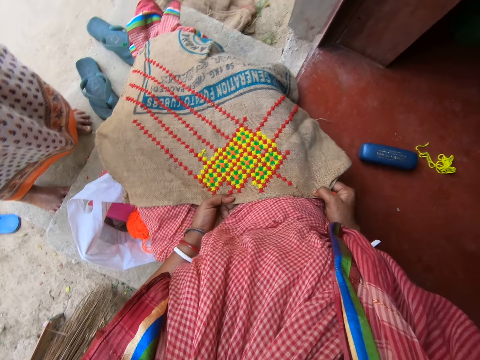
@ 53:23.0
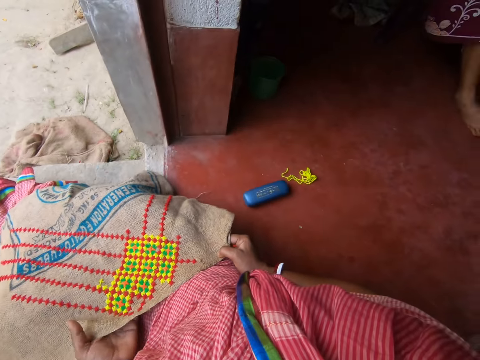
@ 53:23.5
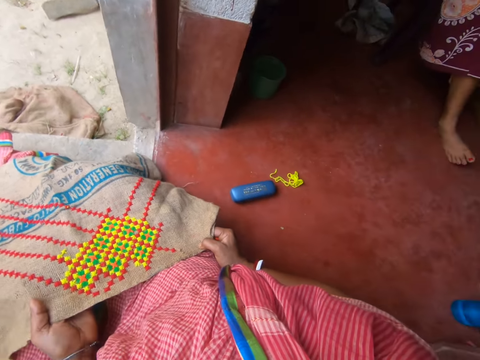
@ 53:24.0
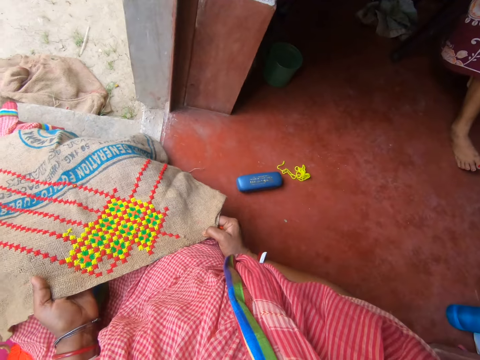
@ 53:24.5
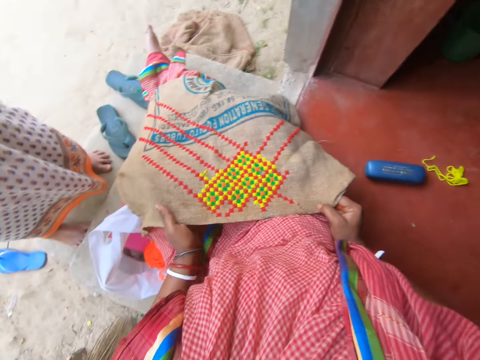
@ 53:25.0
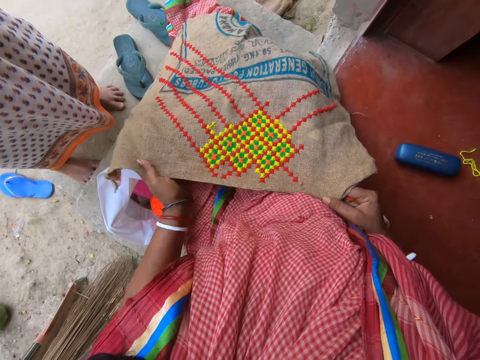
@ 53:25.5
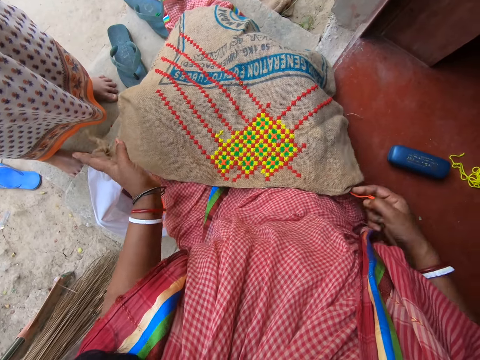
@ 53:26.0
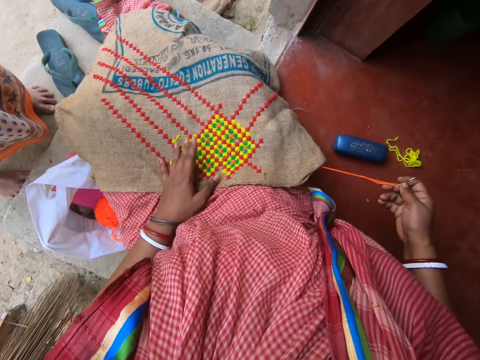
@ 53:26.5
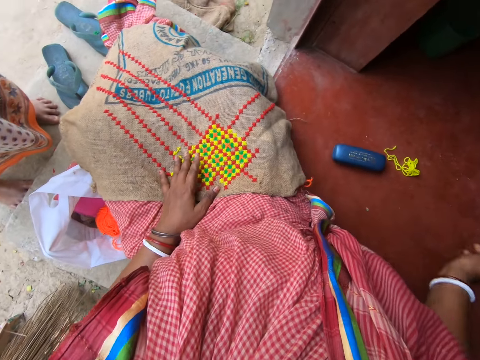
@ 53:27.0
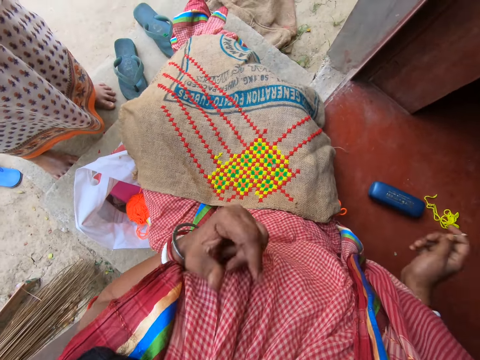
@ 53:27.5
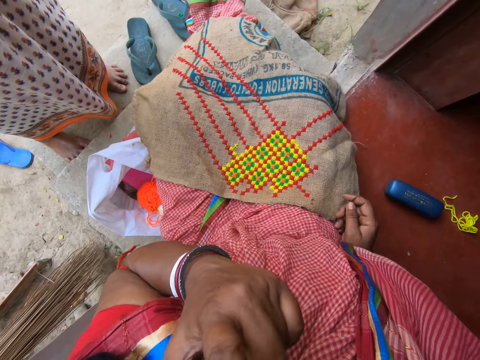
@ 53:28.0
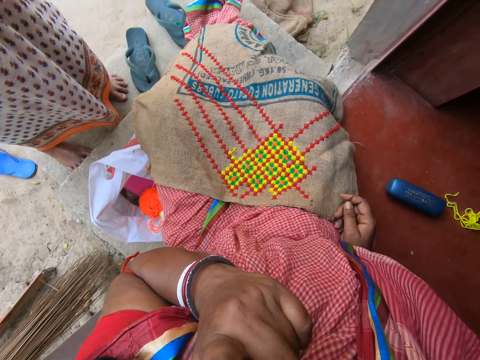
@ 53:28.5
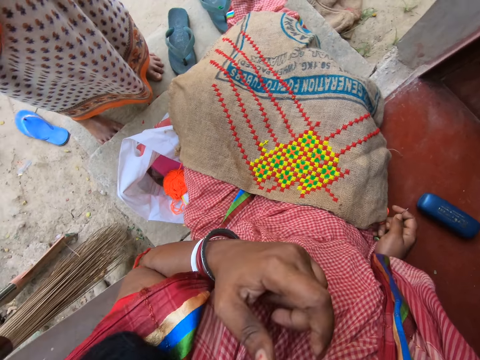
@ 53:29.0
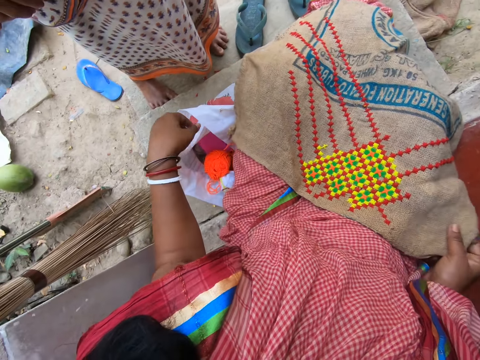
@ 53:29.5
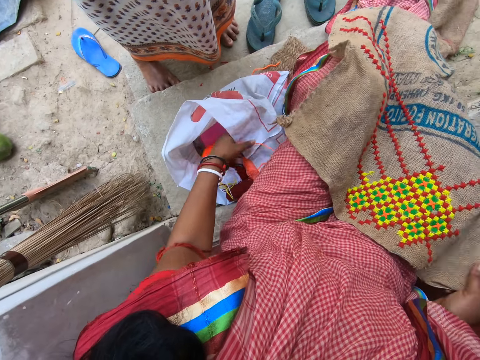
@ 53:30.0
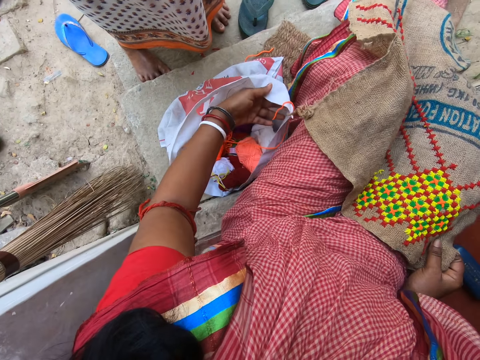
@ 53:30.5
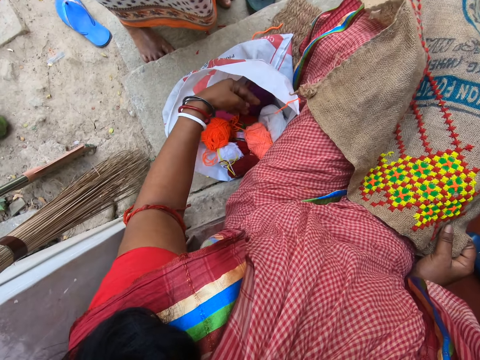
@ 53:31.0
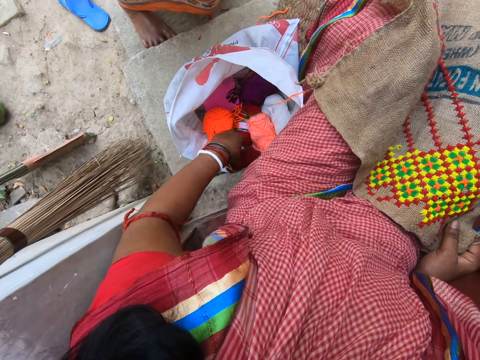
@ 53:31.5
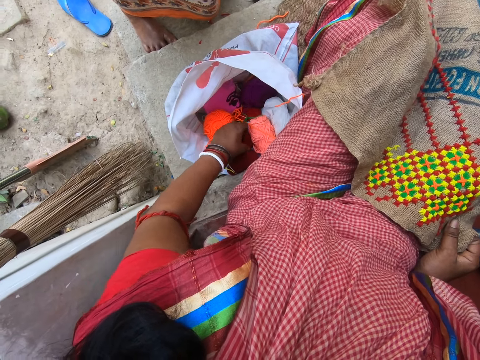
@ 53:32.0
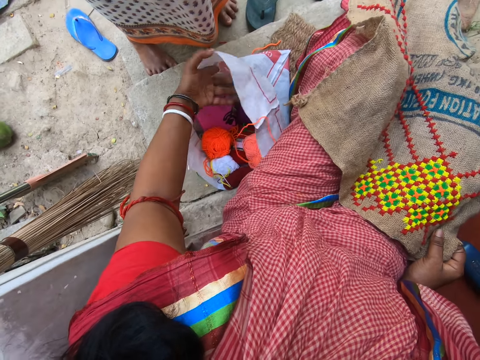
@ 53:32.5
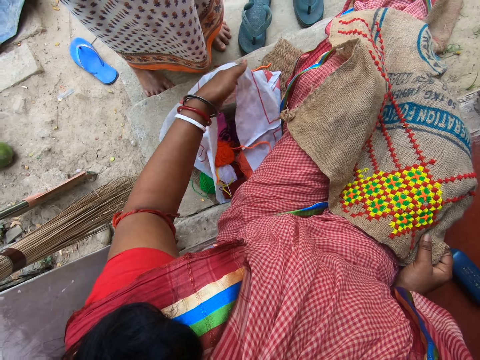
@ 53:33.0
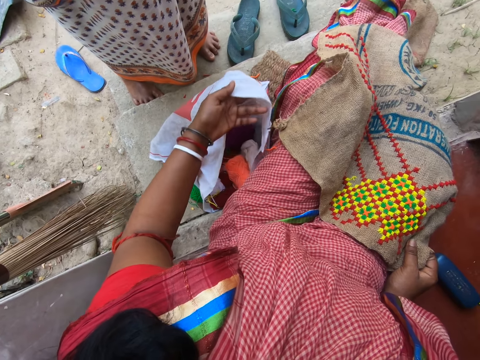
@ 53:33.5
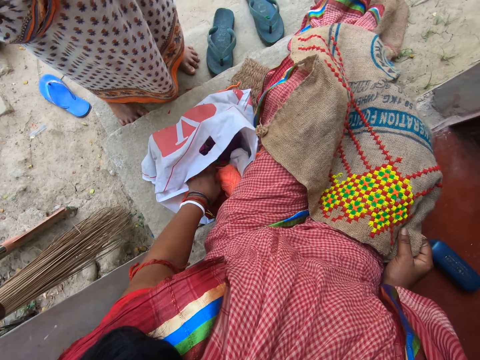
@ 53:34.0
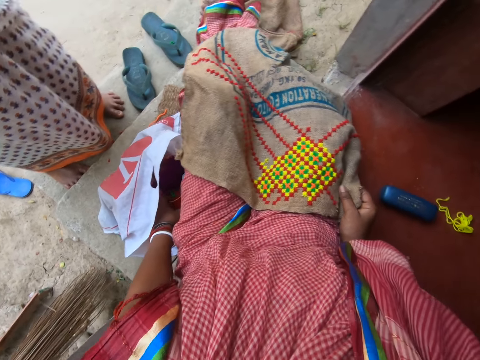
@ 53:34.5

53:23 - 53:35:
The camera wearer looks towards a person. She views the mat. She puts her left hand on the piece of cloth. She removes the sewing needle from the thread. She rubs her face with her left hand. She searches a carrier bag on the floor with her left hand. She adjusts the carrier bag.

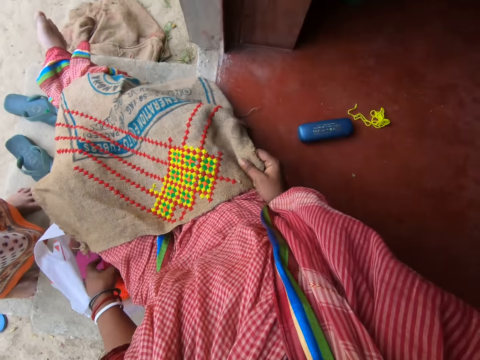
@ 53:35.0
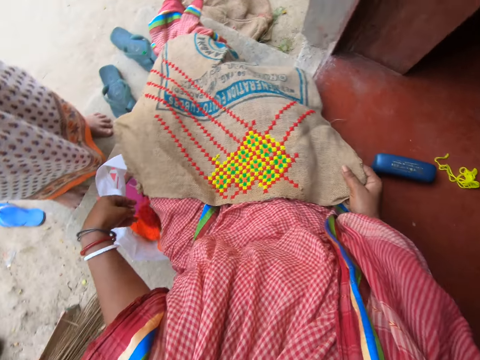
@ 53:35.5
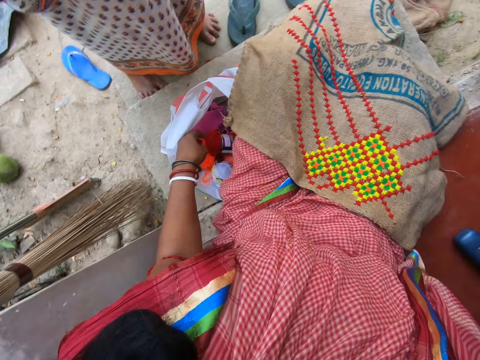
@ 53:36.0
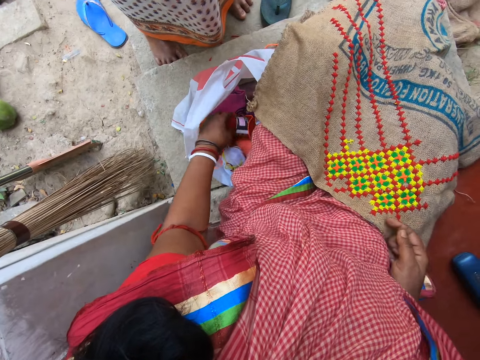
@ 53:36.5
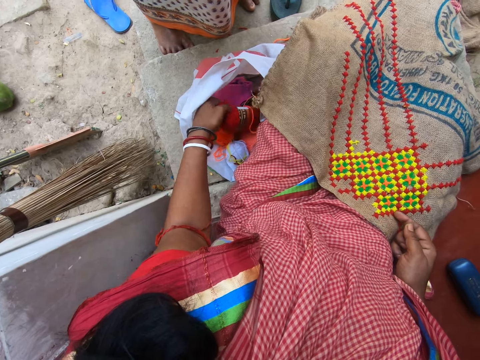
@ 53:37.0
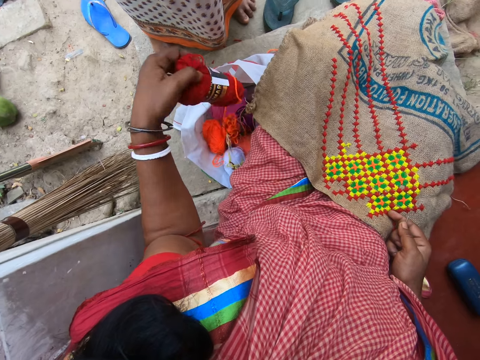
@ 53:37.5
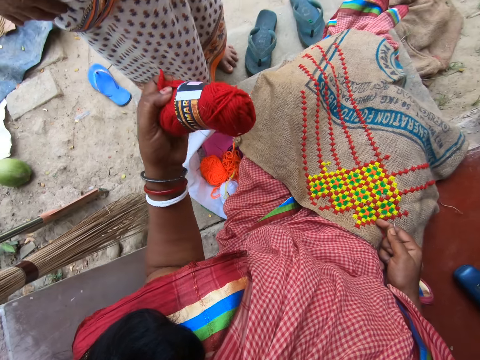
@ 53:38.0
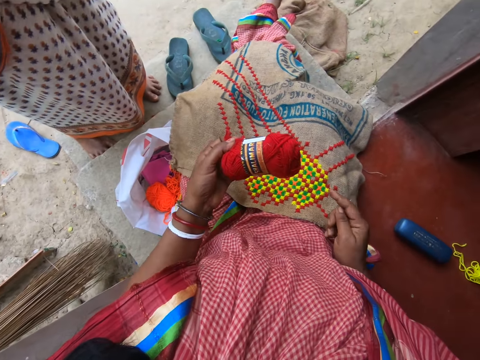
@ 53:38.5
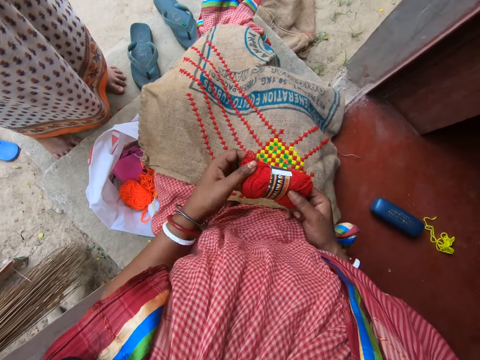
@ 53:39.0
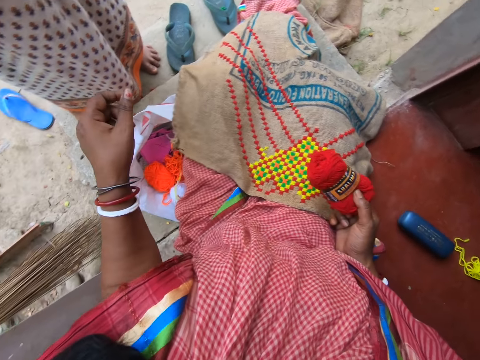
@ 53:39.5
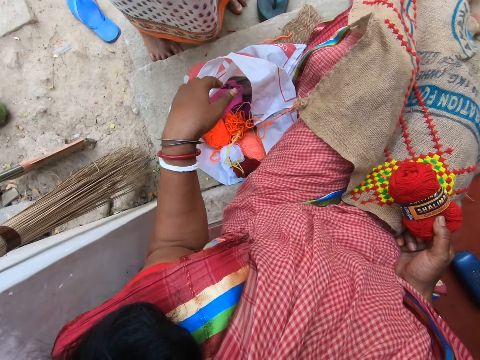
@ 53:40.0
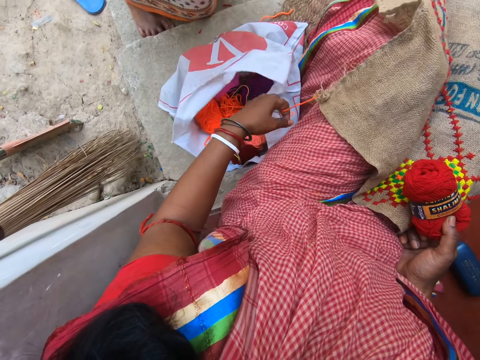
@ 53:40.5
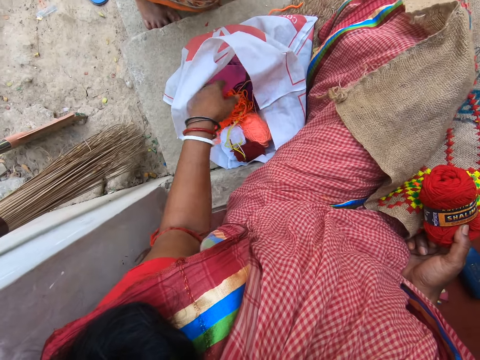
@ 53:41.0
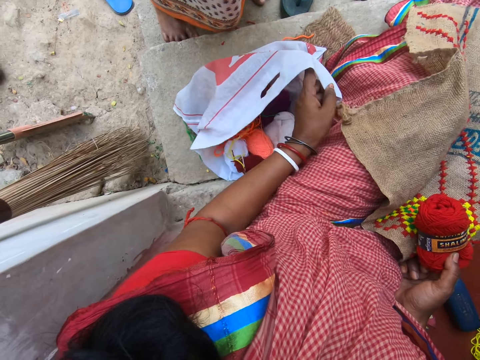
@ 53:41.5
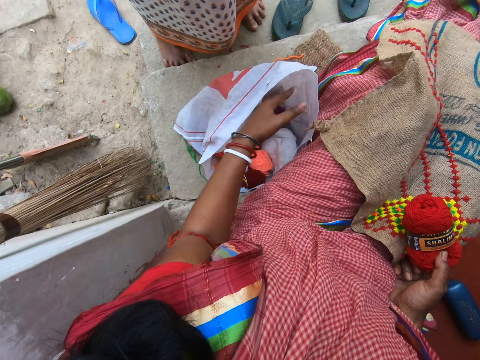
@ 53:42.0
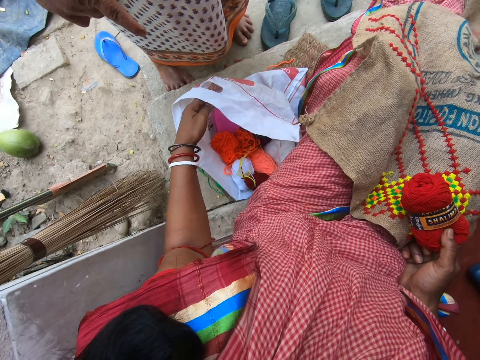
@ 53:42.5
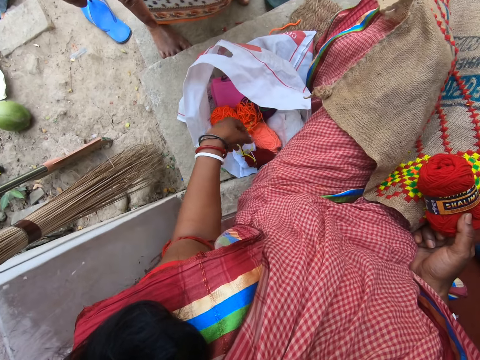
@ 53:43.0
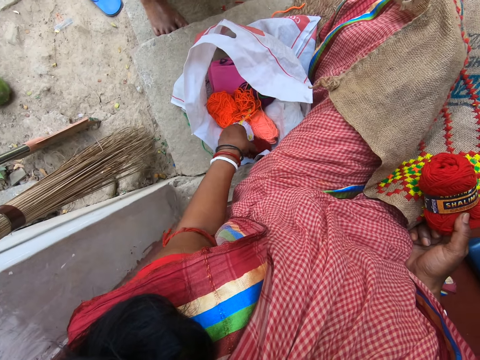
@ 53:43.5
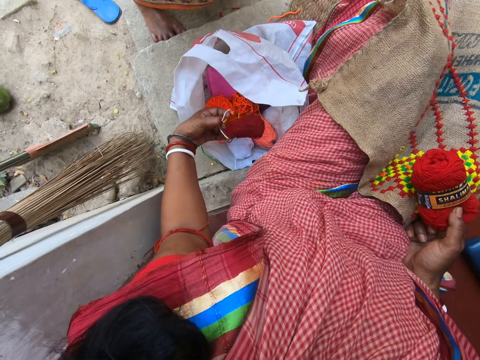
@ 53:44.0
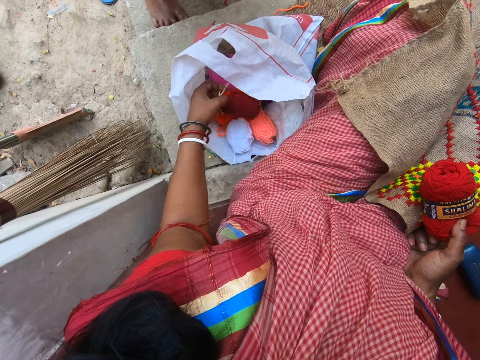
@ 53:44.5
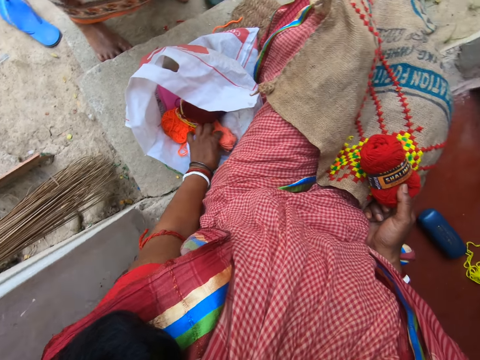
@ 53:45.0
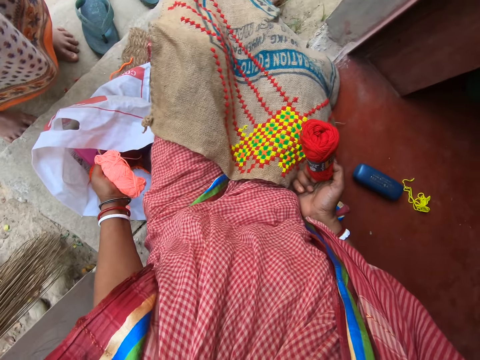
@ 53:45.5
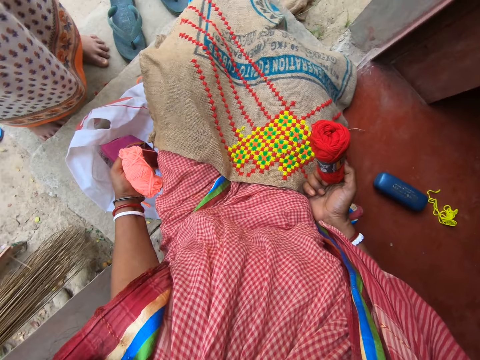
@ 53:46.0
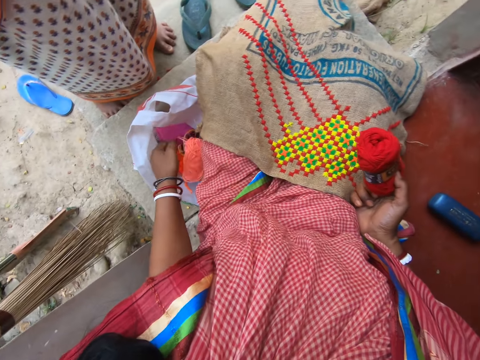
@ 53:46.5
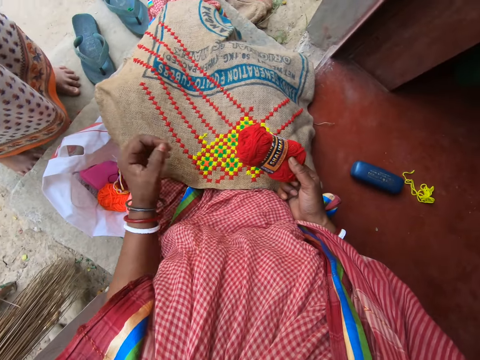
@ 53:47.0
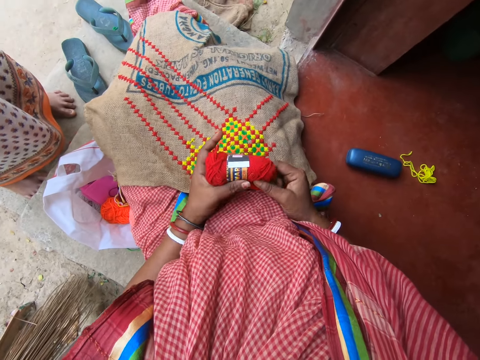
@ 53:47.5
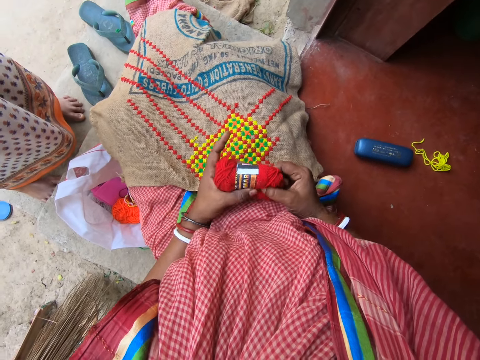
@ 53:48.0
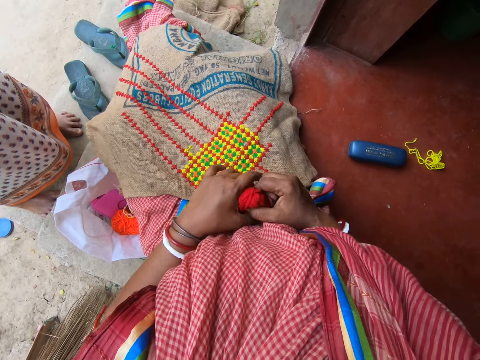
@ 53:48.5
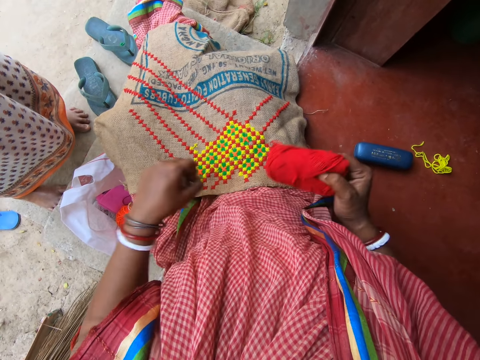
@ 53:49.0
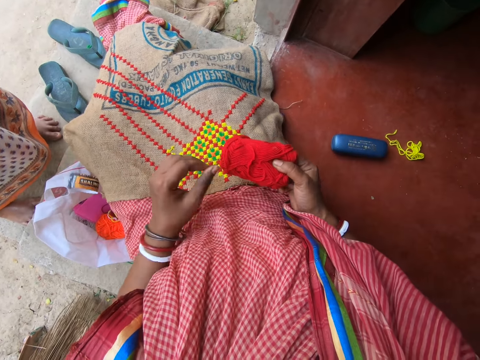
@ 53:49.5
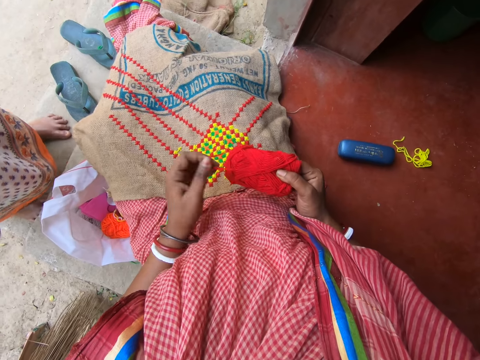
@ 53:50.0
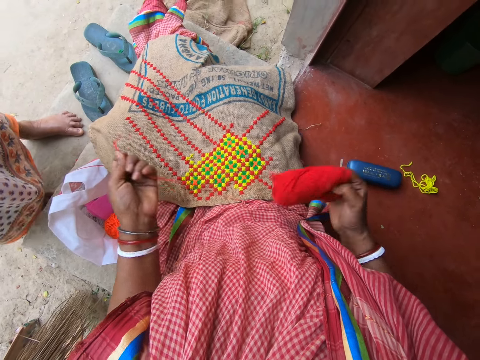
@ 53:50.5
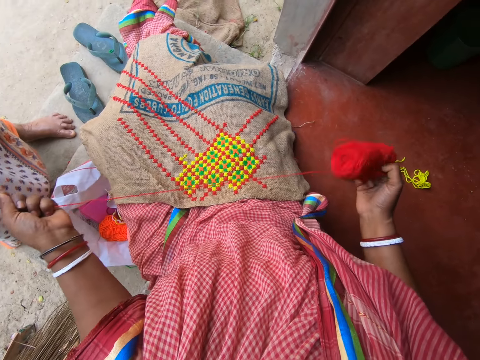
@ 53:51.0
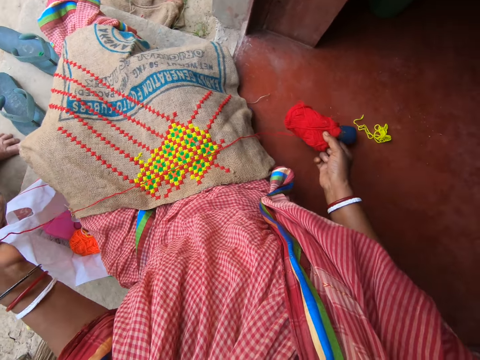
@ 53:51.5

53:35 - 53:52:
The camera wearer takes out a ball of yarn or thread from the bag with her left hand. She passes the ball of yarn to her right hand from her left hand. She searches the bag on the floor with her left hand. She adjusts threads in the carrier bag. She picks a ball of yarn from the bag with her left hand. She drops the ball of yarn on the table with her left hand. She picks a ball of yarn from the bag with her left hand. She drops the ball of yarn on the table with her left hand. She holds the ball of yarn with both hands. She removes the label from the ball of yarn with her left hand. She uncovers the thread. She throws the label on the bag with her left hand. She pulls a ball of yarn from the yarn with her left hand. She unrolls the thread. She drops the ball of yarn on the floor with her right hand.
